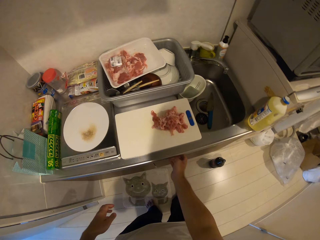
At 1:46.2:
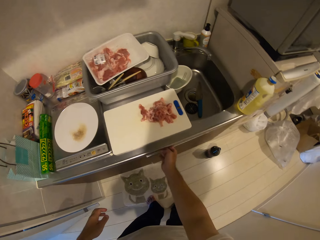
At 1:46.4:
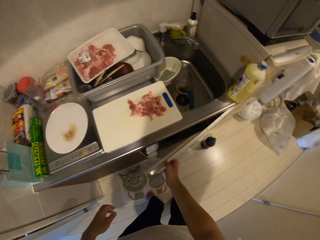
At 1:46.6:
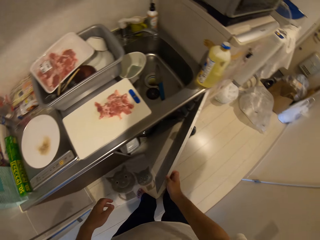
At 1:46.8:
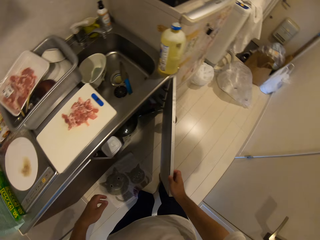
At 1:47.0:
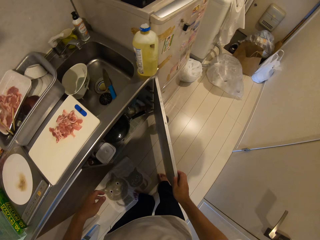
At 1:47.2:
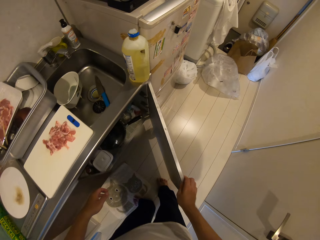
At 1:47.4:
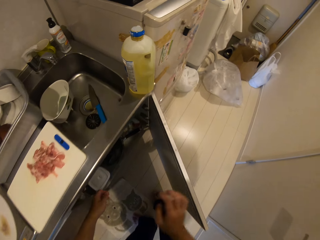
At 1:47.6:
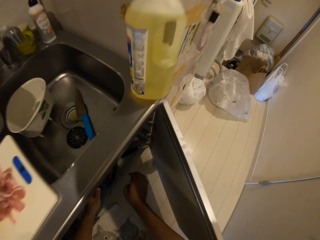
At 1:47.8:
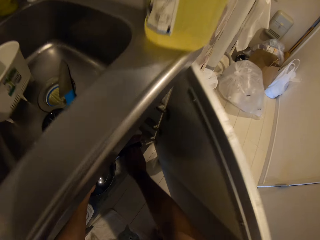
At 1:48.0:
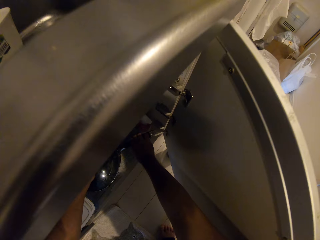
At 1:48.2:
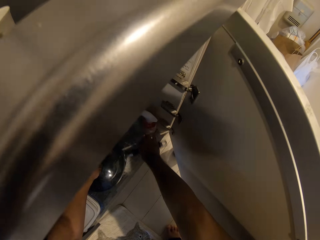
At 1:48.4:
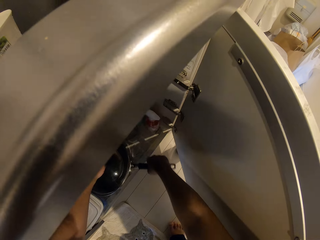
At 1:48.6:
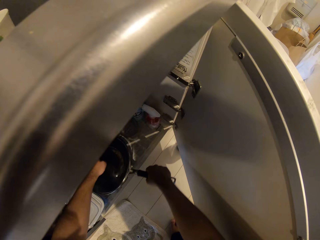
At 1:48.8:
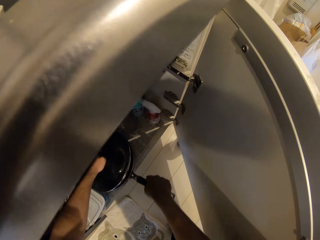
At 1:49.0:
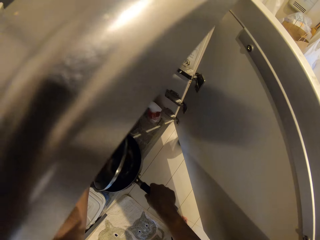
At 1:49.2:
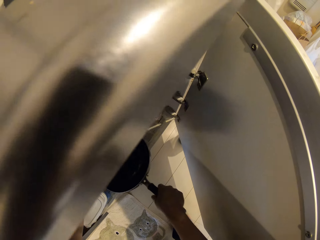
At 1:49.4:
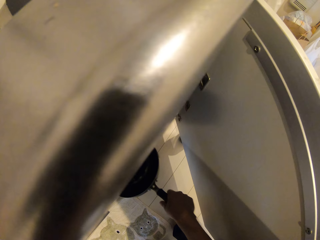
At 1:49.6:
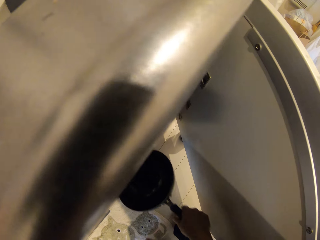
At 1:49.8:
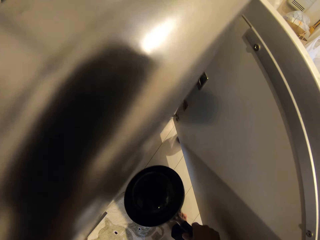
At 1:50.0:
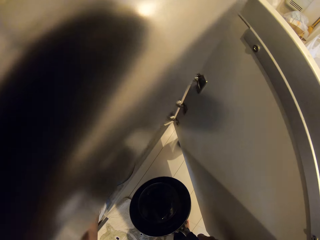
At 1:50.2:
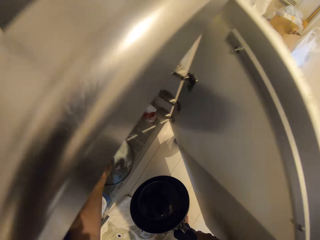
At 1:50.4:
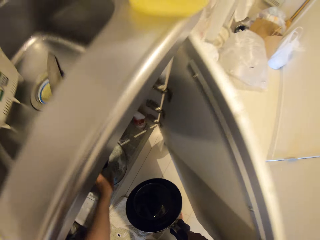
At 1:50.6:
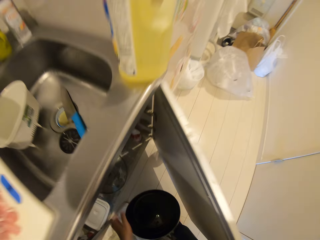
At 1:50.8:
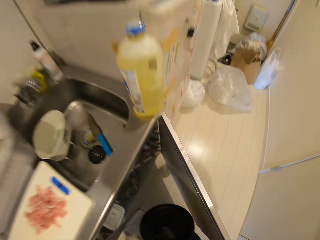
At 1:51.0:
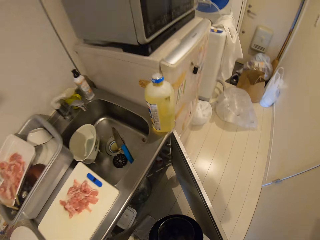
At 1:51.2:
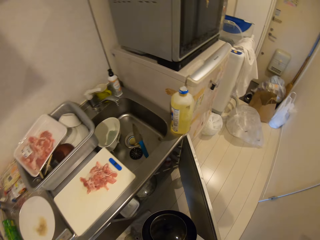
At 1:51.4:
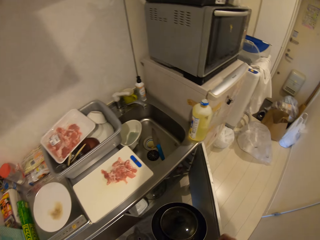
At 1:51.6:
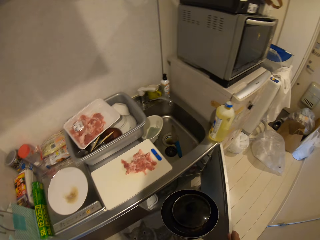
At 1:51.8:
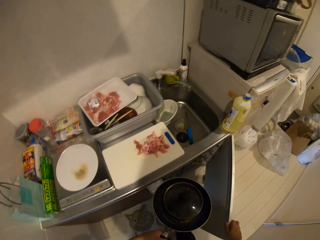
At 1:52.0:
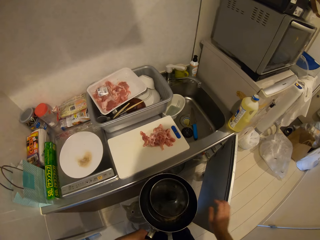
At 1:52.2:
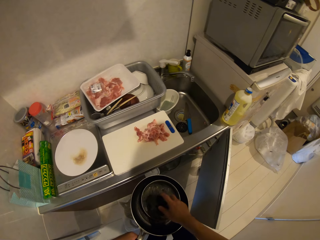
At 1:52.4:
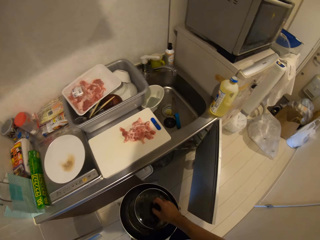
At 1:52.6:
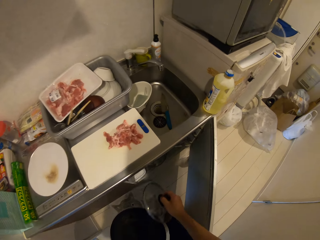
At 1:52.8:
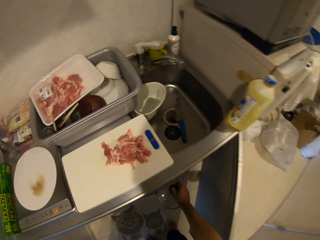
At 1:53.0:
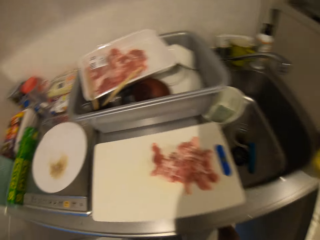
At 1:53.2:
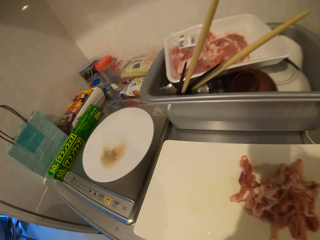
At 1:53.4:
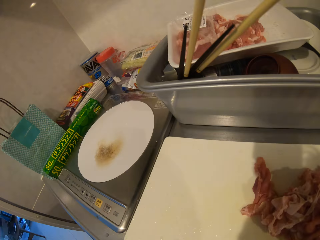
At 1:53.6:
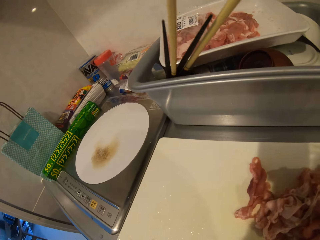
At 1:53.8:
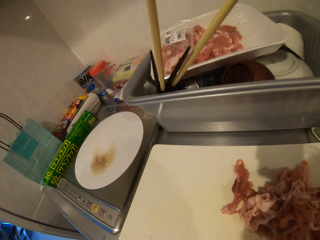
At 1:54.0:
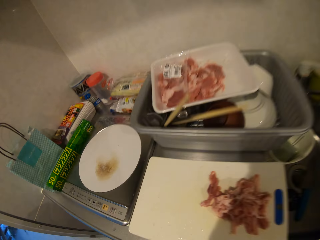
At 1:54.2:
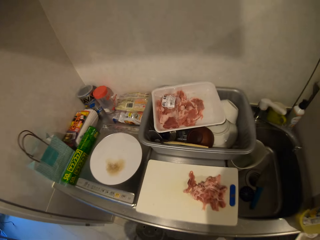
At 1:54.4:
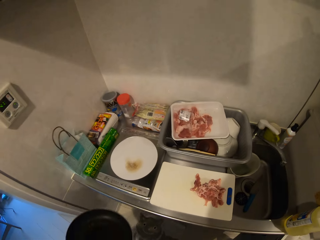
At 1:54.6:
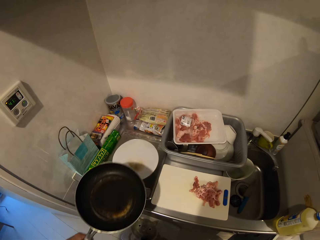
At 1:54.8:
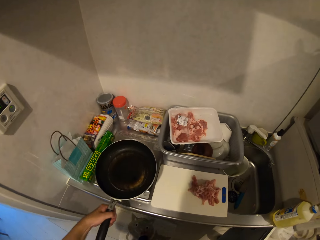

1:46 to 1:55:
The camera wearer opens the cabinet or drawer. They take out a frying pan from the cabinet. They pick up a pot cover from the frying pan. They drop the pot cover in the cabinet.

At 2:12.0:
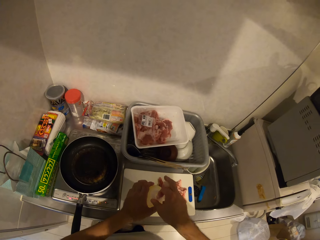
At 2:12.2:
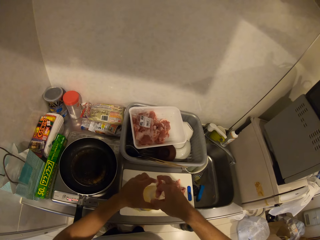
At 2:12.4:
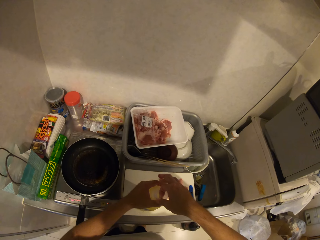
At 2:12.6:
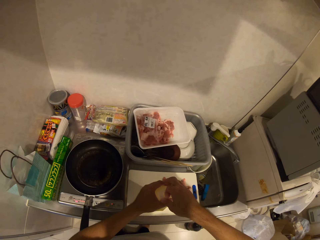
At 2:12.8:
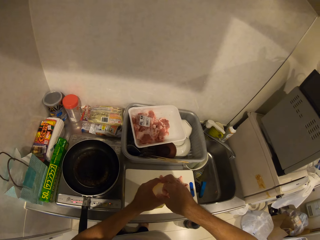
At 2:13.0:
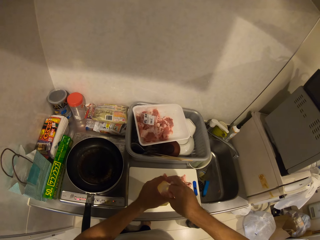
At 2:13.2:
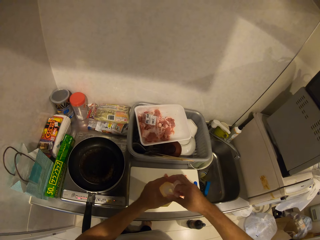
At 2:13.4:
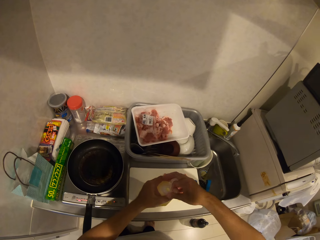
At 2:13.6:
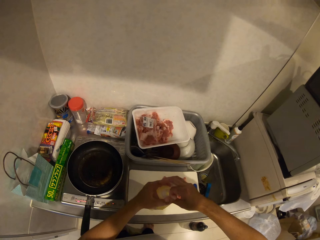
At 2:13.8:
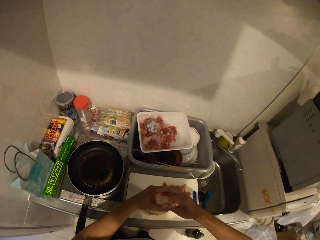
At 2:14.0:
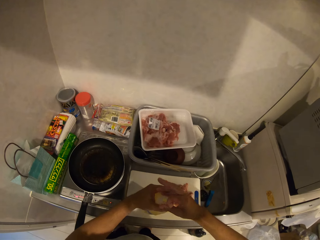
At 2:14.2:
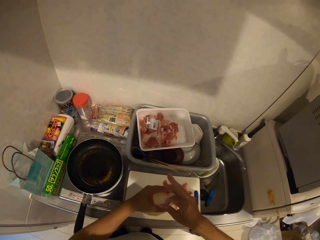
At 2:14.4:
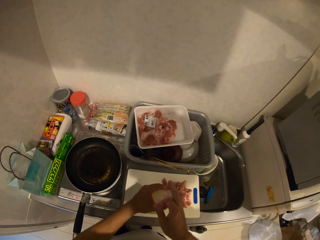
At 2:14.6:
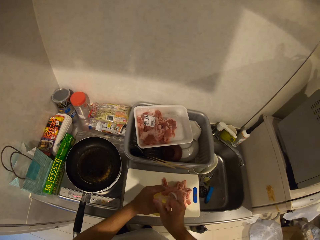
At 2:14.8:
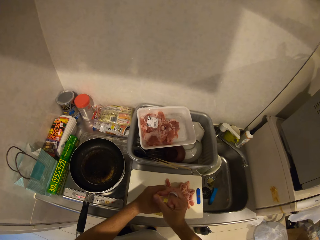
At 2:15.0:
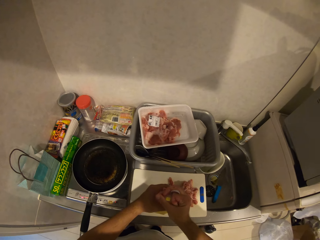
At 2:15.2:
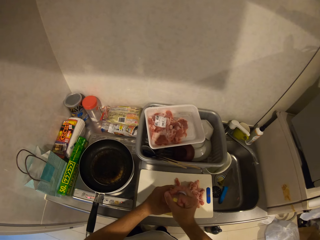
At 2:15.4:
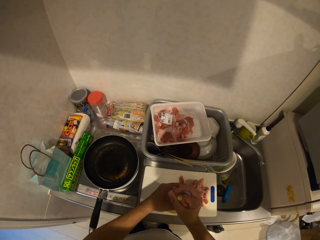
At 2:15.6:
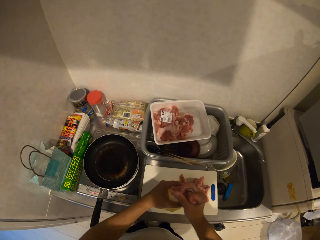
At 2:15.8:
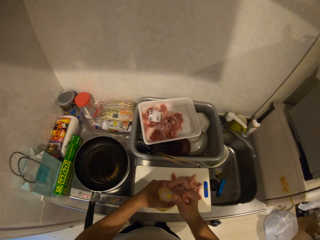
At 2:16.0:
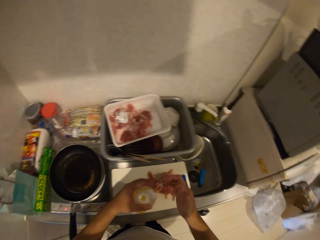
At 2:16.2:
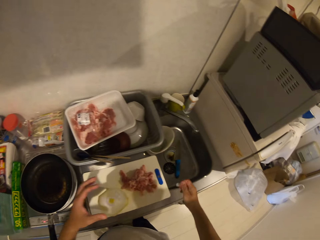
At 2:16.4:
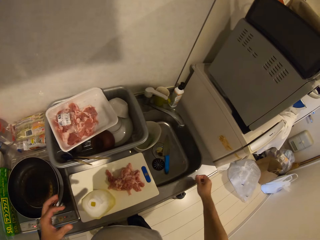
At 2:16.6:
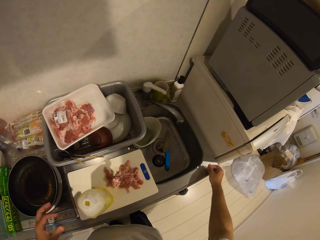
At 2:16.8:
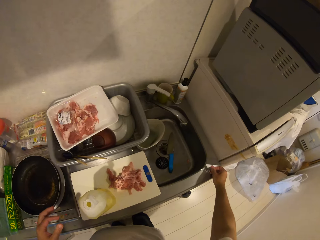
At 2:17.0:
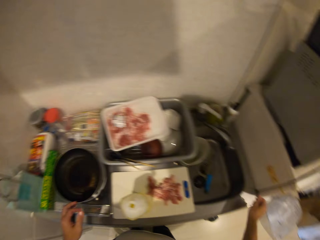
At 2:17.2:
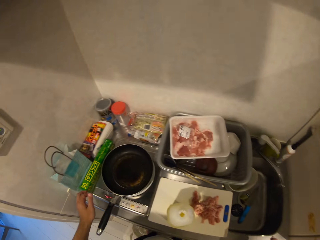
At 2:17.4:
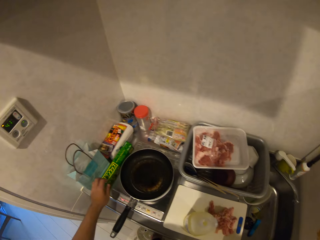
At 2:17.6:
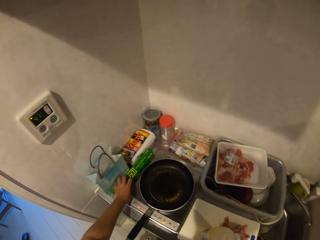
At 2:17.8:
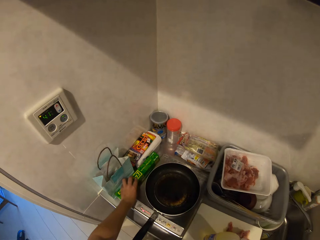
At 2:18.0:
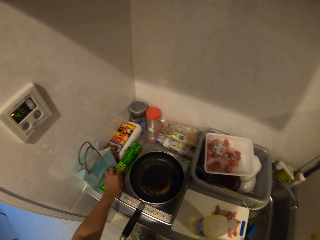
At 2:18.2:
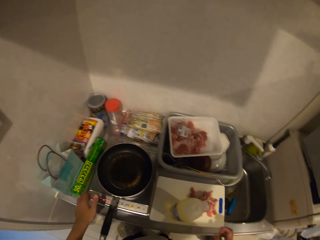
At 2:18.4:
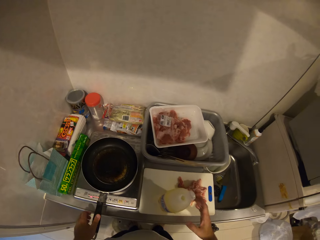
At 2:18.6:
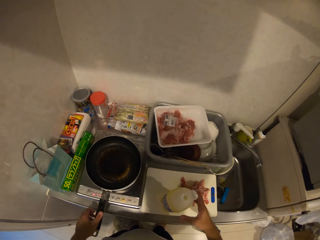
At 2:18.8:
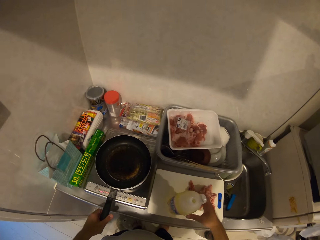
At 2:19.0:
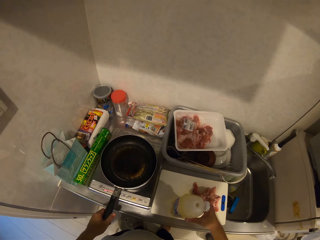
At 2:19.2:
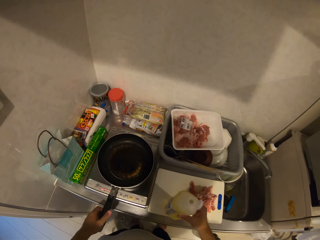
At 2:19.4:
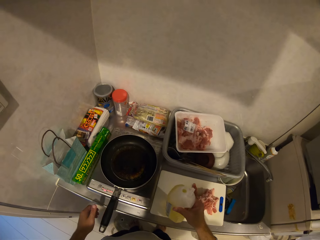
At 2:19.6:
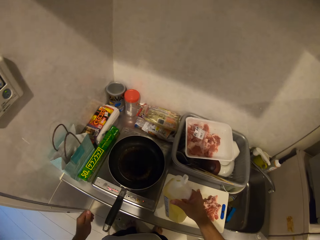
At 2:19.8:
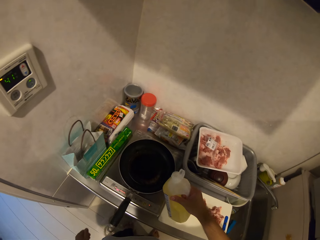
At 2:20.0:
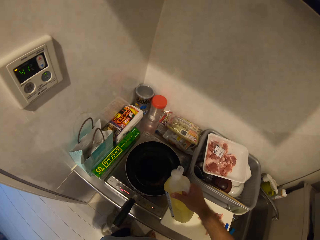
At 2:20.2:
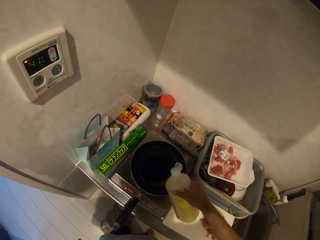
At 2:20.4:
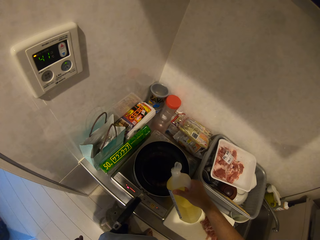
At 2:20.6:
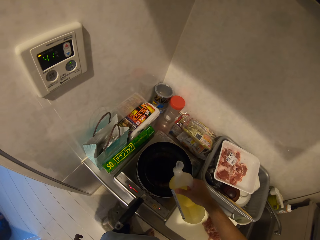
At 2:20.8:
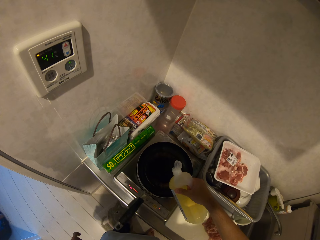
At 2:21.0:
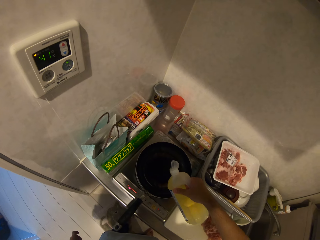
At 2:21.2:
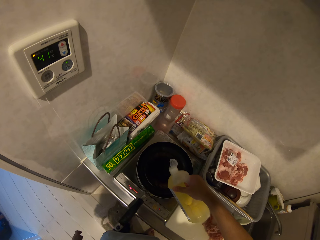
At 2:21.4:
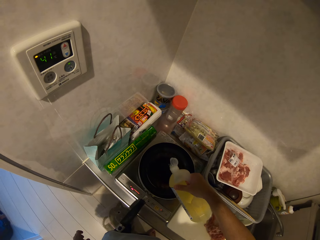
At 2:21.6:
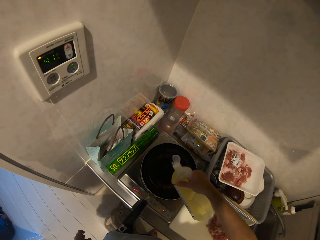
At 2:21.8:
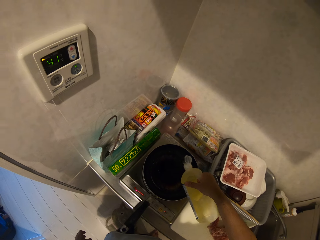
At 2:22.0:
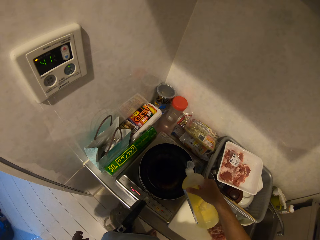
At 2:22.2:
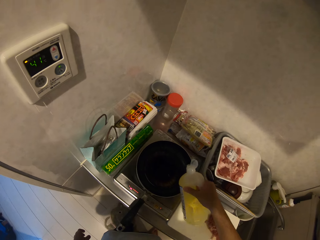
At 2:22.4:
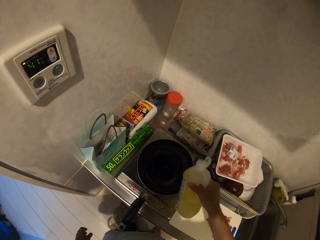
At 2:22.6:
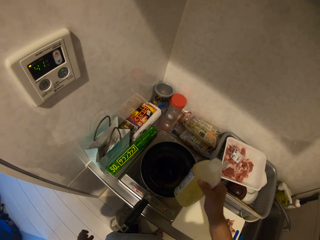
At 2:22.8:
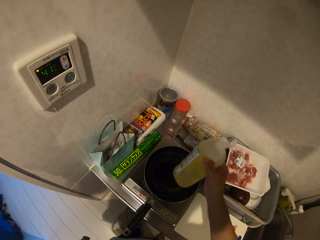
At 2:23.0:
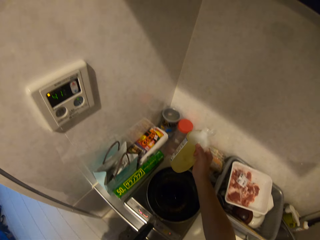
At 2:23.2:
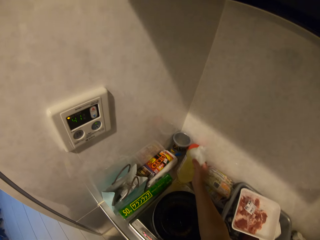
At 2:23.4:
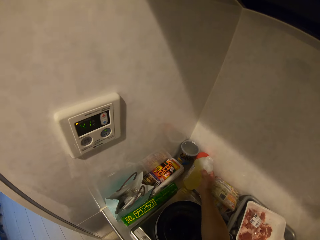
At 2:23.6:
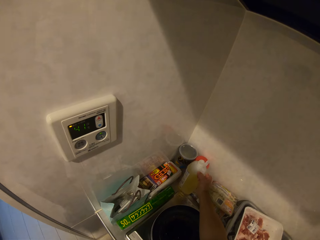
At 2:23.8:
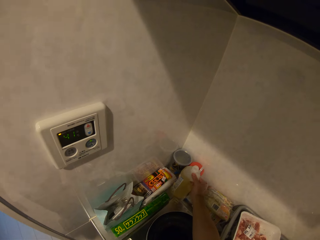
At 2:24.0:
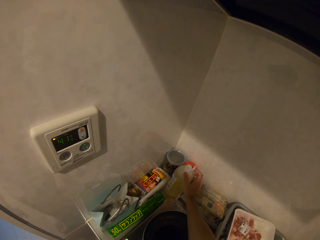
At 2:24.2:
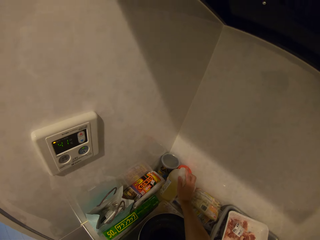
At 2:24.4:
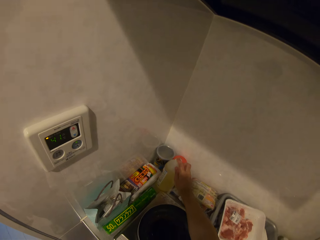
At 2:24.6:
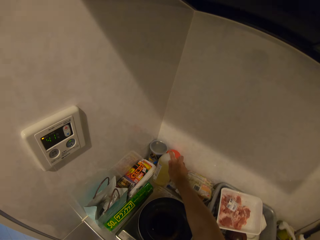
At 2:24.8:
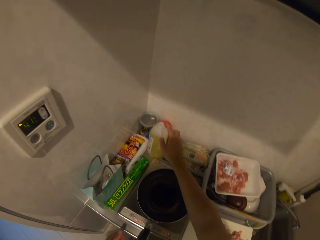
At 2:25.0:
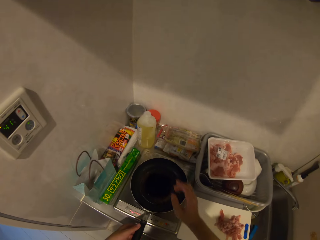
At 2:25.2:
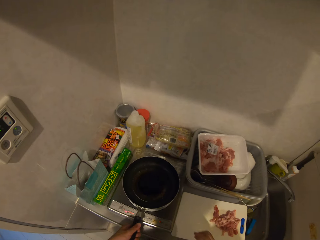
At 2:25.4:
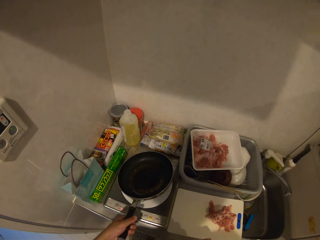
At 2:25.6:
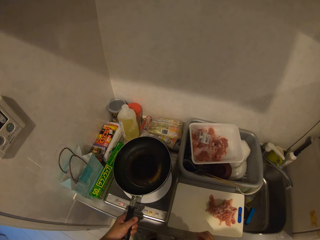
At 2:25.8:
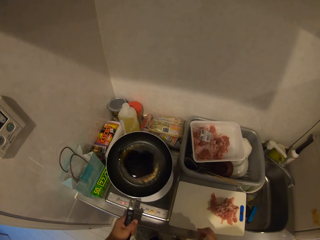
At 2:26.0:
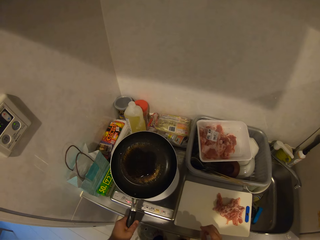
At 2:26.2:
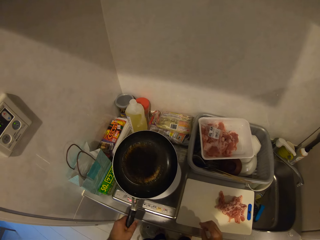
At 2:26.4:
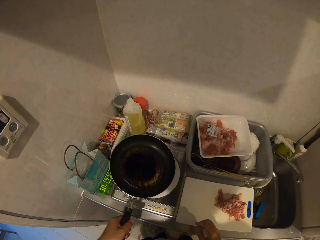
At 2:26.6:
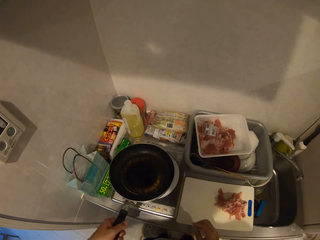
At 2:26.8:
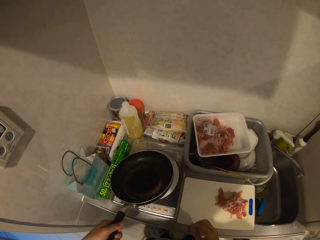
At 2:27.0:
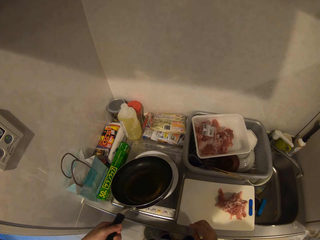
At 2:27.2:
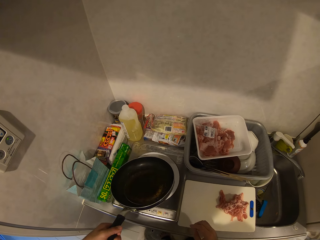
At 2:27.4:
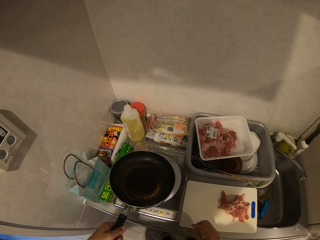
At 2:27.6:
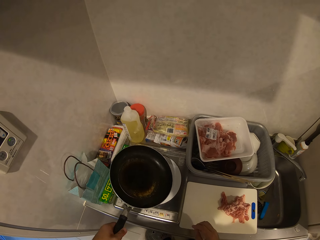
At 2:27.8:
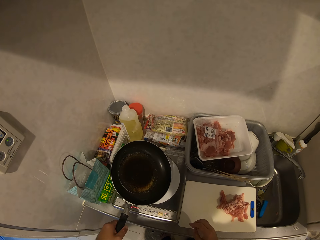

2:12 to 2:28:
The camera wearer uncaps the oil container. They place a plastic material on the cabinet. They carry the oil container. They pour oil from the oil container into the frying pan. They drop the oil container. They cap the oil container. They lift the frying pan. They spread the oil in the pan.
